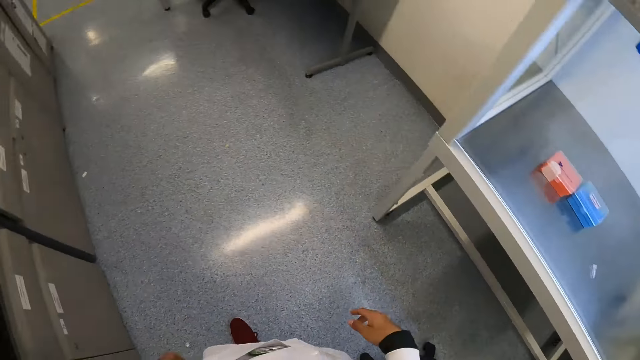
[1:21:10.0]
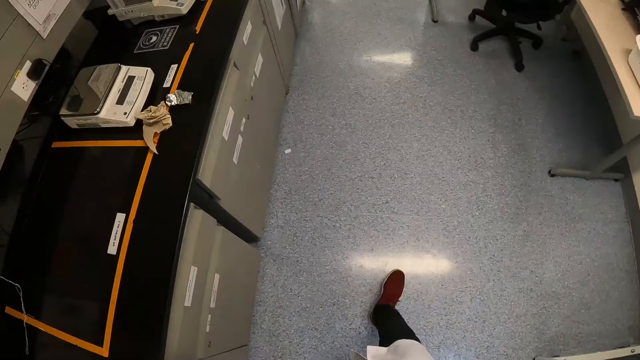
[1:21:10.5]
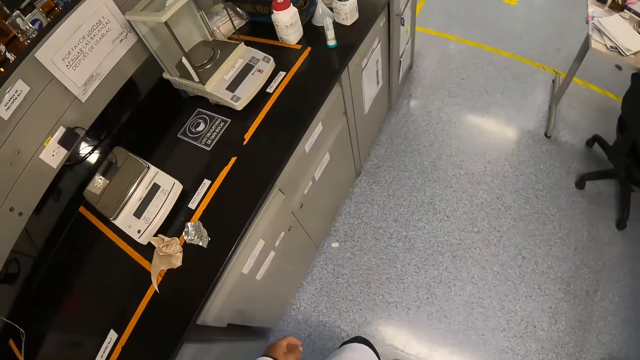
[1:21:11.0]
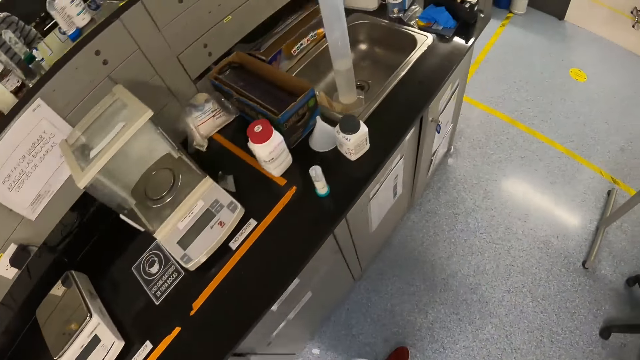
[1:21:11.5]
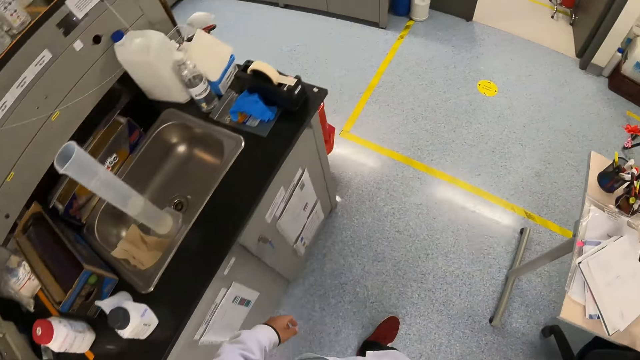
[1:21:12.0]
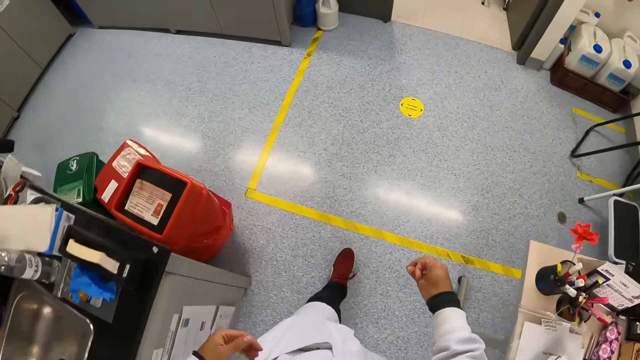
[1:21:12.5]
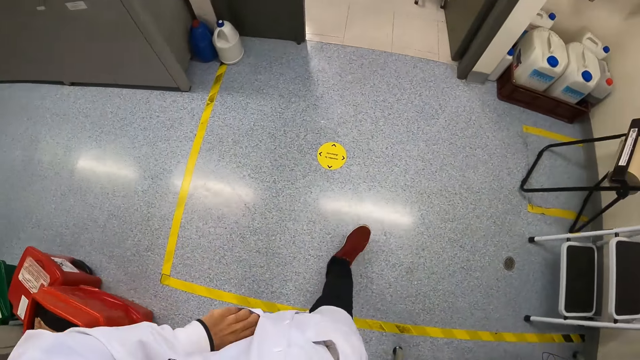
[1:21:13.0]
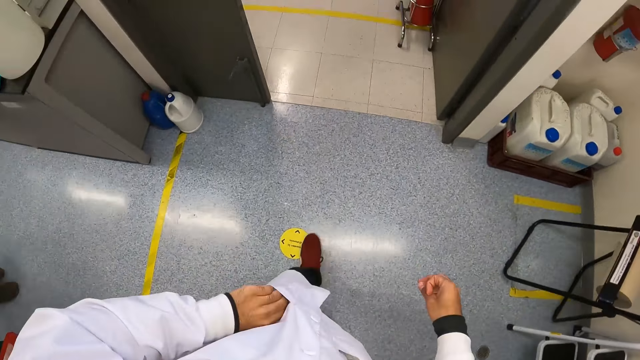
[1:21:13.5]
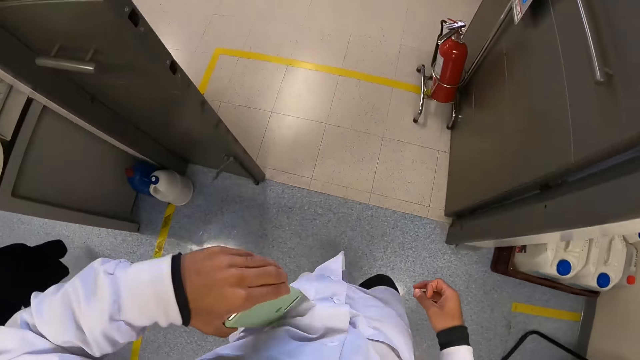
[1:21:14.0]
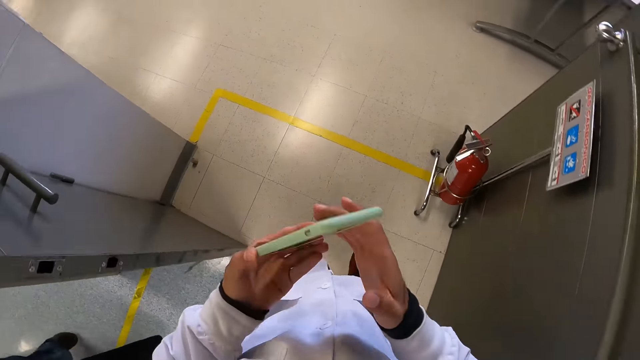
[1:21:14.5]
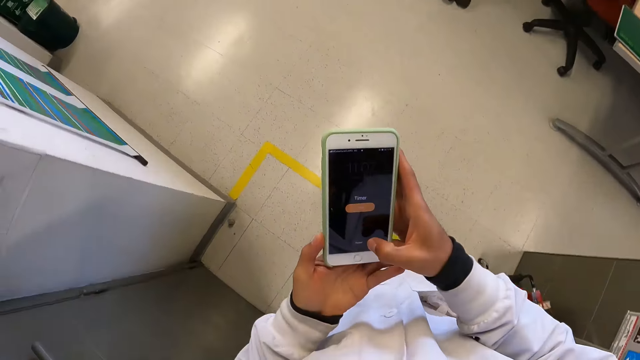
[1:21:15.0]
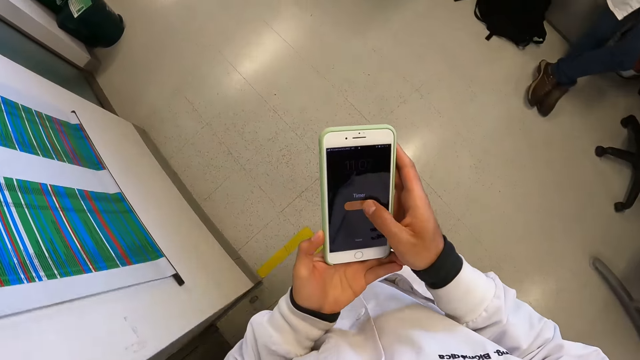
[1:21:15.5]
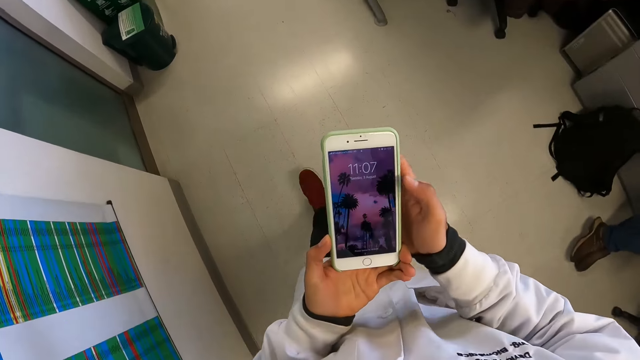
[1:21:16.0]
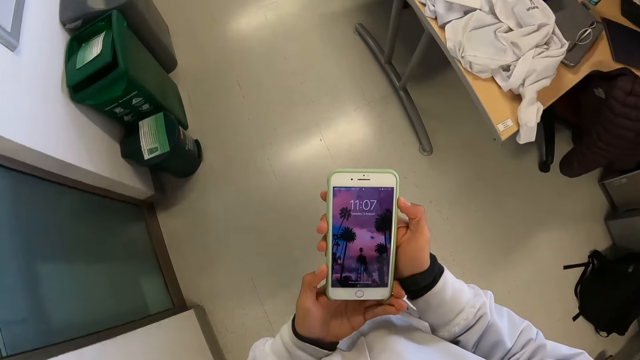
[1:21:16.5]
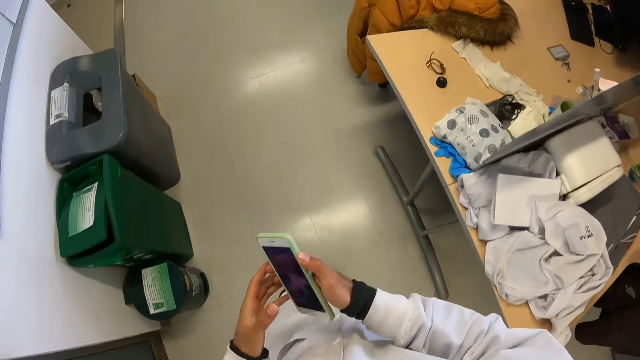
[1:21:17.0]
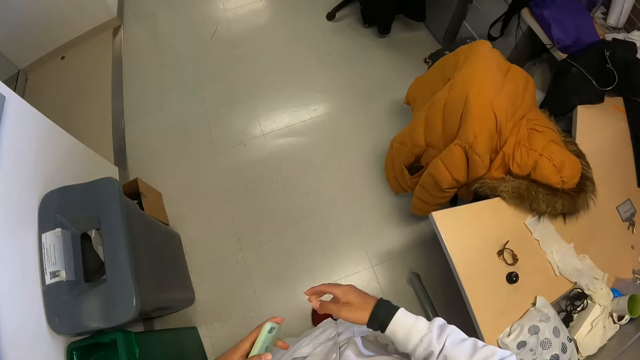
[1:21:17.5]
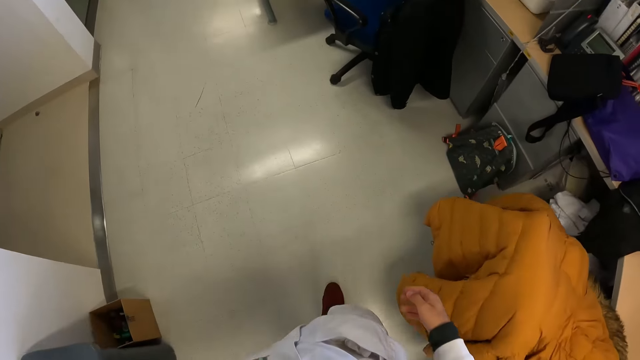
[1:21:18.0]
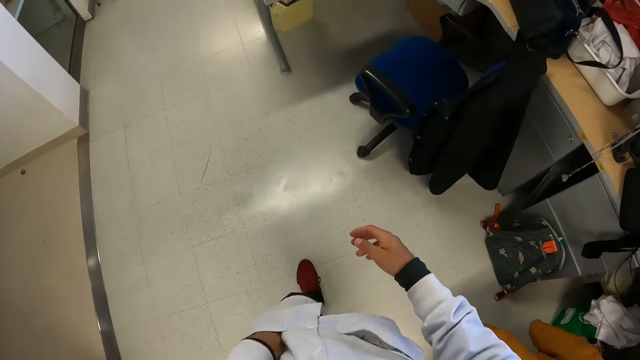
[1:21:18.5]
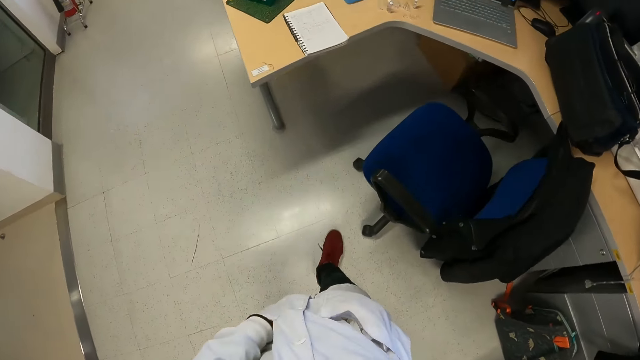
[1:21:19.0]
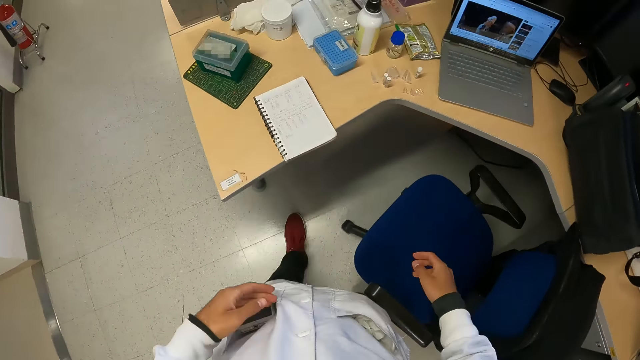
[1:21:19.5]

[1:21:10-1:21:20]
The camera wearer walks around. He takes the phone from his lab coat pocket with his left hand. He holds the phone with both hands. He presses the phone with his right hand. He puts the phone in his pocket with his left hand.

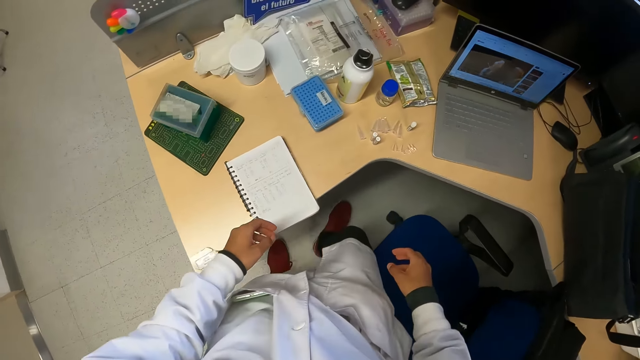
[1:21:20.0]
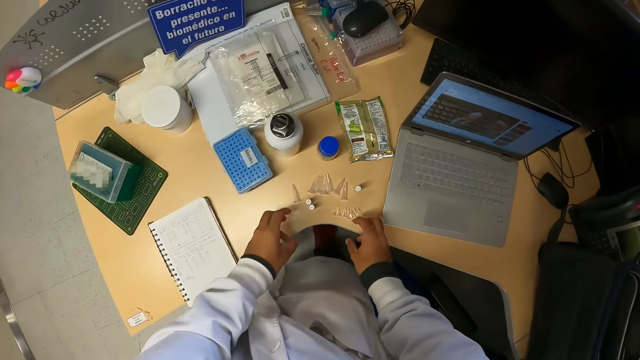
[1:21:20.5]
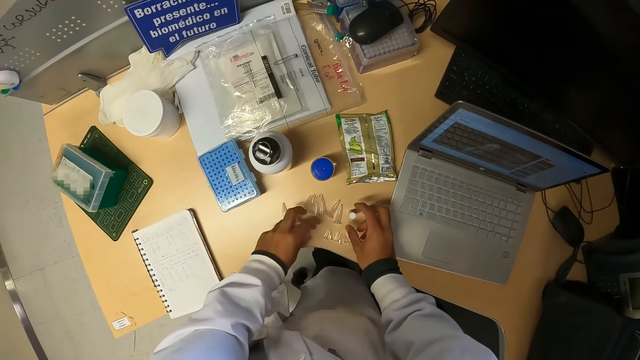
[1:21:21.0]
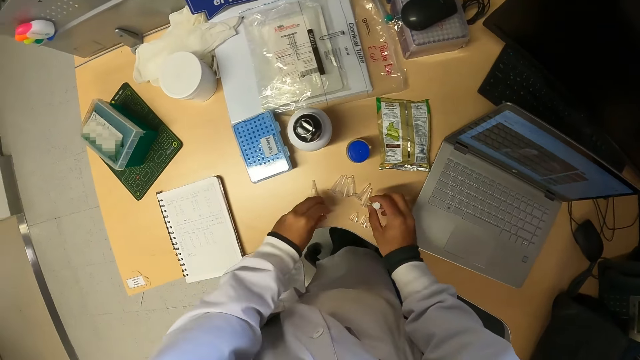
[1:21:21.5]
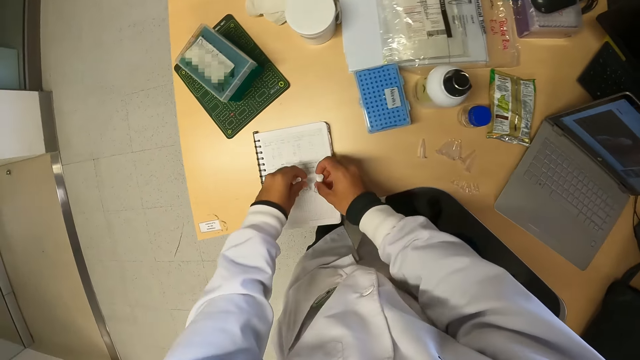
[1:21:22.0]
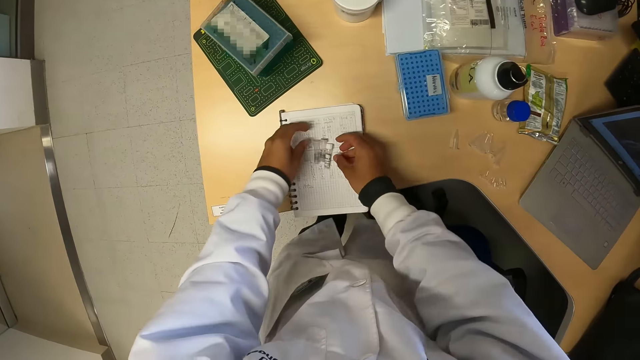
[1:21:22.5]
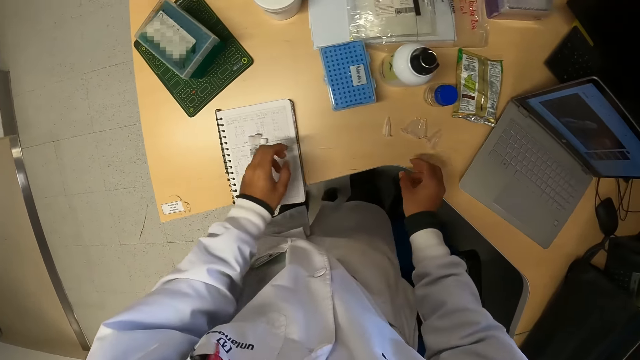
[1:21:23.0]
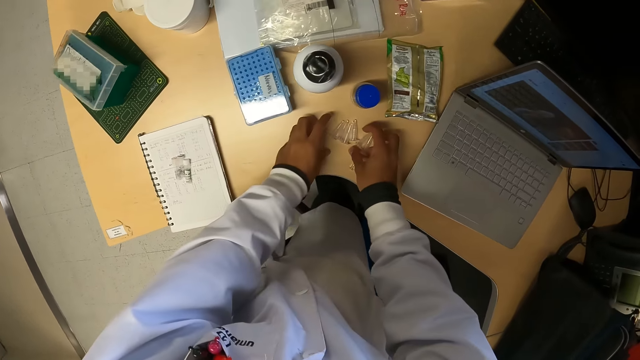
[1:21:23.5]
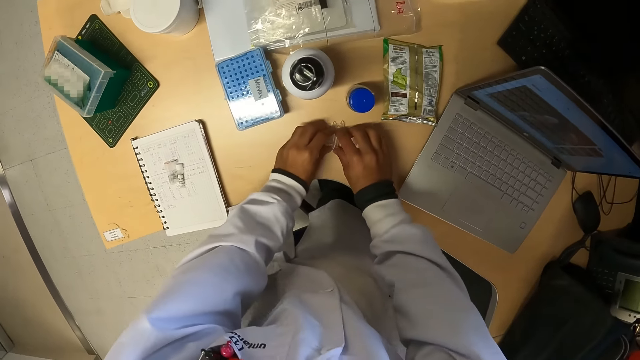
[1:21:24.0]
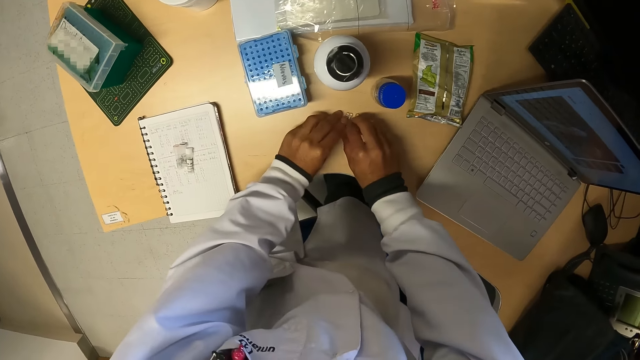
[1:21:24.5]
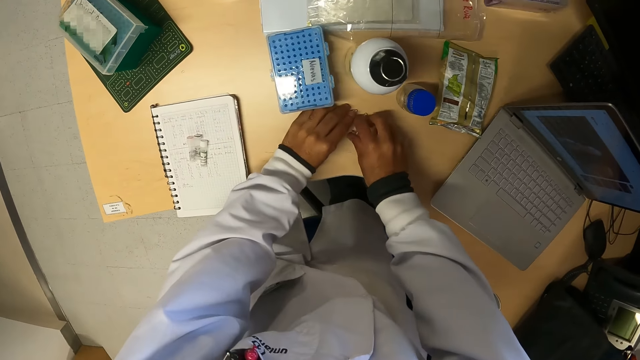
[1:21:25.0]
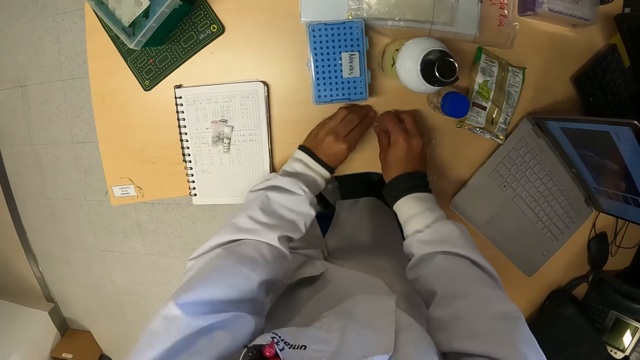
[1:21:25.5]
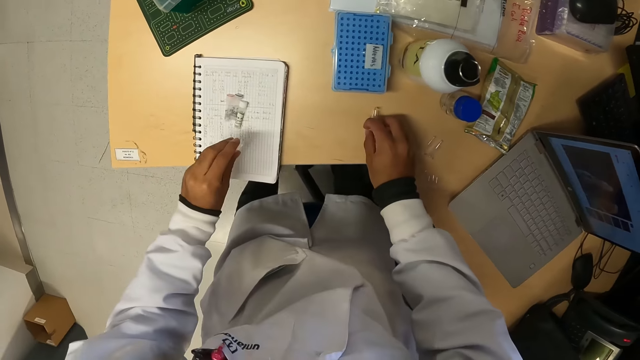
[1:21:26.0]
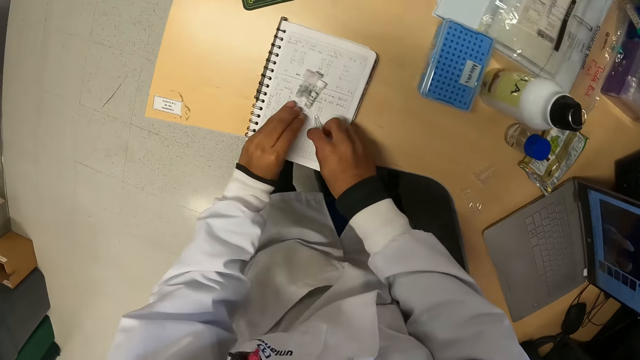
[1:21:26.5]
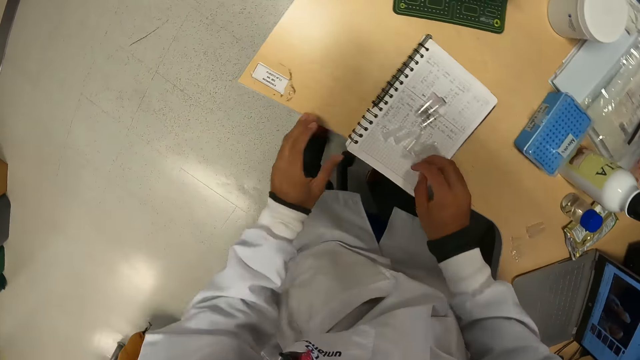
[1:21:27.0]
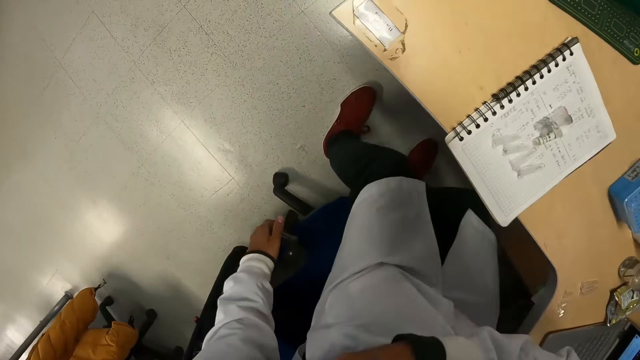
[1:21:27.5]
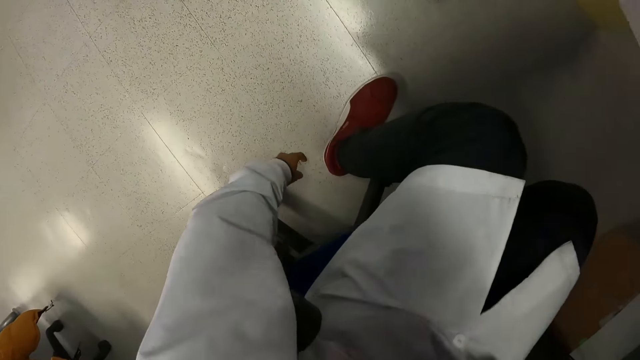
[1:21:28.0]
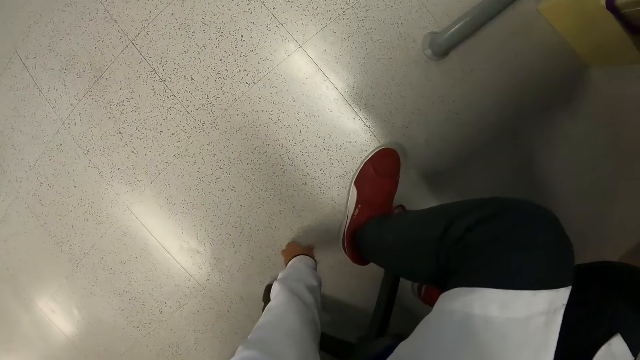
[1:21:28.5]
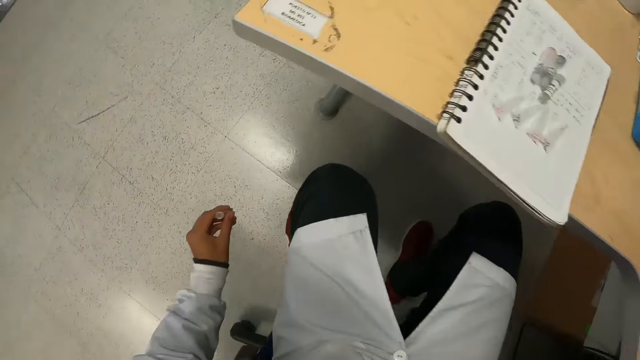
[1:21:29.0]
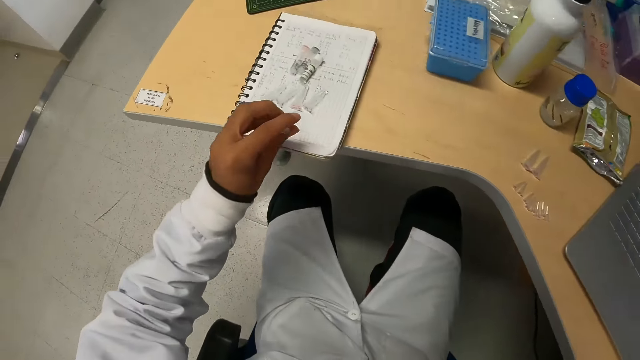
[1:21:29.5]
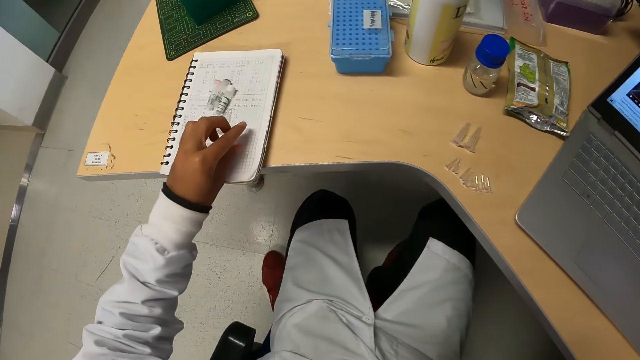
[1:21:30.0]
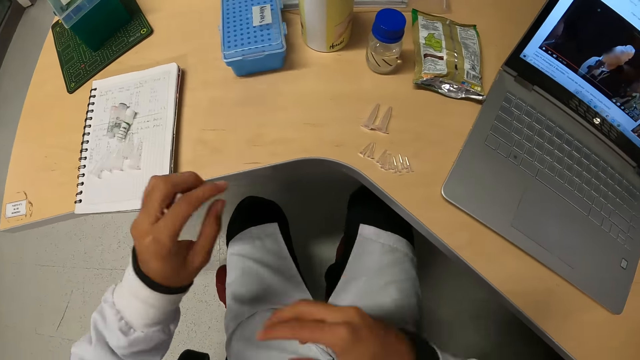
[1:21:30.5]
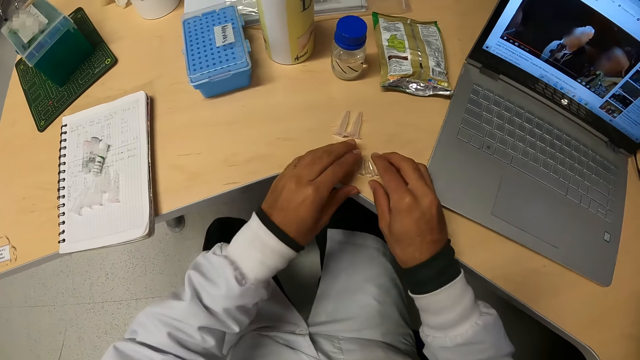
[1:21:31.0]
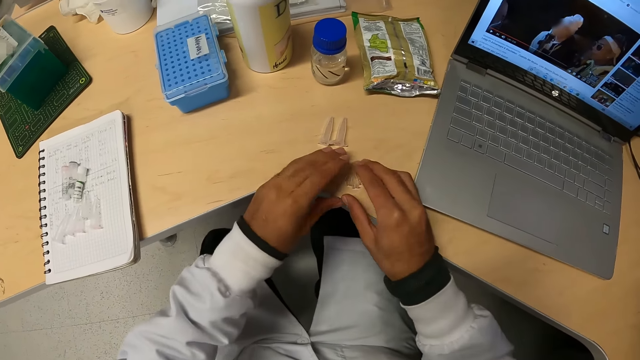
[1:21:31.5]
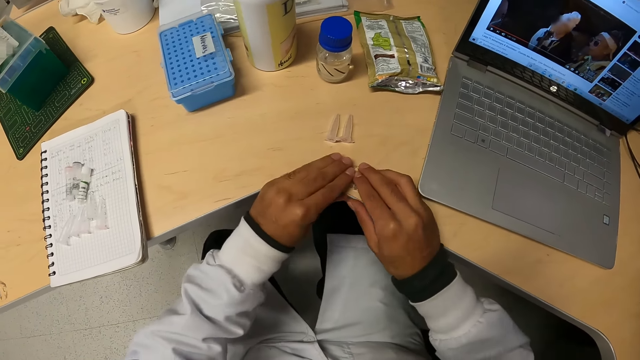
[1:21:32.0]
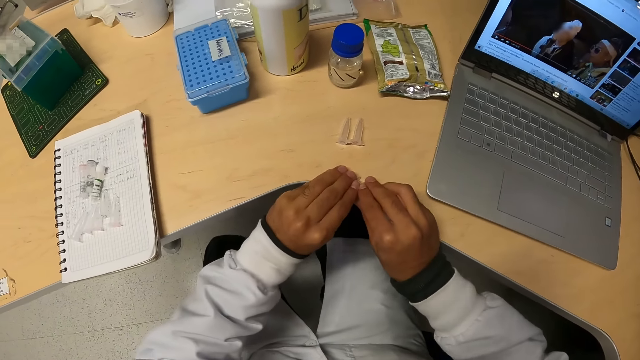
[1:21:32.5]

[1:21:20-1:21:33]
The camera wearer picks two vials from a table with his hands. He drops the vials on a book on the table with his hands. He takes microcentrifuge tubes from the table with his hands. He puts the microcentrifuge tubes on the book with his hands. He puts his right hand on his chest pocket. He sits on a chair beside the table. He picks a microcentrifuge tube from the floor with his left hand. He drops the microcentrifuge tube on the book with his left hand. He takes microcentrifuge tubes from the table with his hands.
